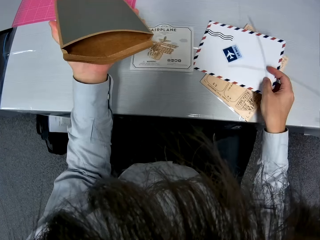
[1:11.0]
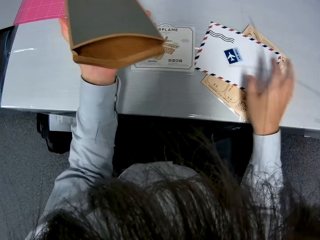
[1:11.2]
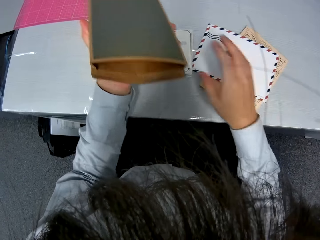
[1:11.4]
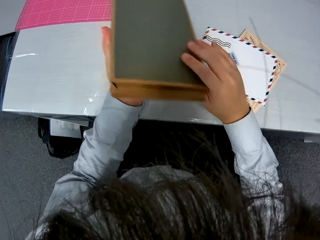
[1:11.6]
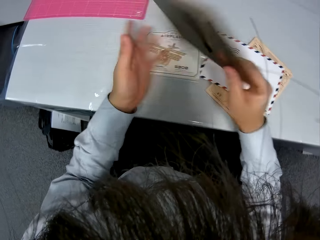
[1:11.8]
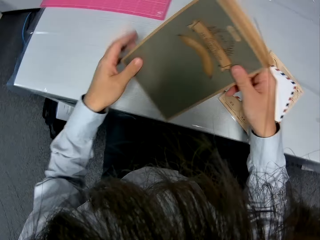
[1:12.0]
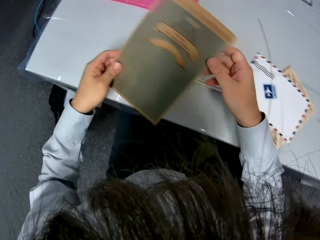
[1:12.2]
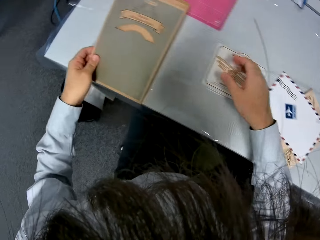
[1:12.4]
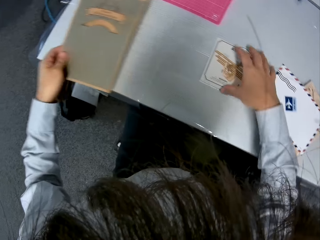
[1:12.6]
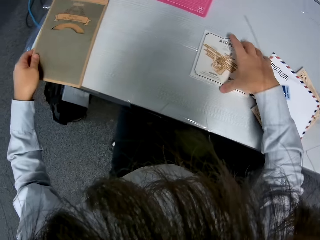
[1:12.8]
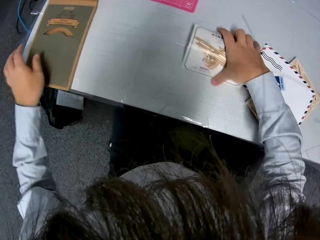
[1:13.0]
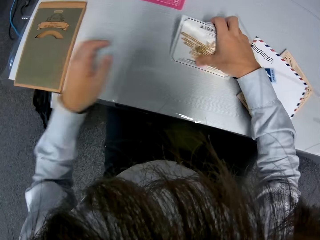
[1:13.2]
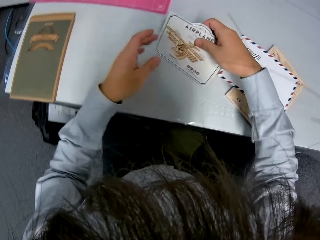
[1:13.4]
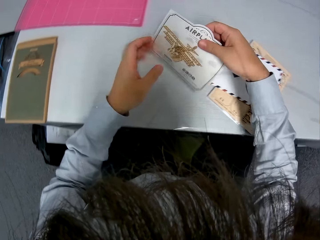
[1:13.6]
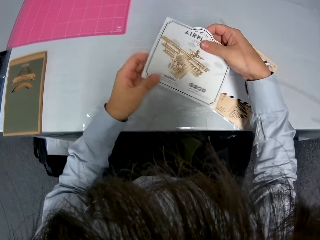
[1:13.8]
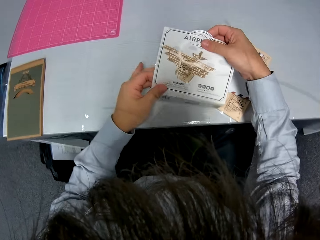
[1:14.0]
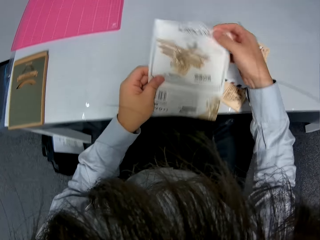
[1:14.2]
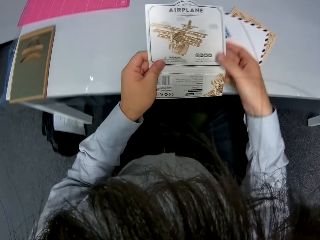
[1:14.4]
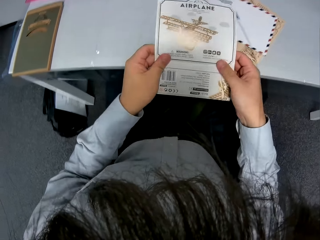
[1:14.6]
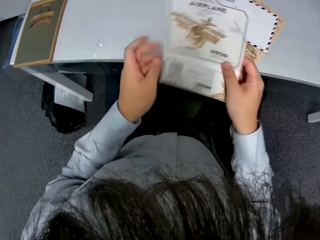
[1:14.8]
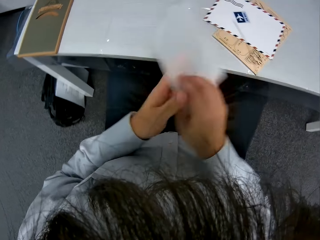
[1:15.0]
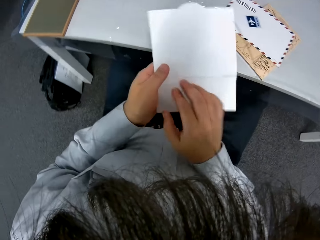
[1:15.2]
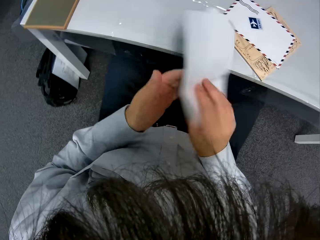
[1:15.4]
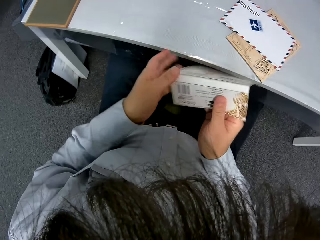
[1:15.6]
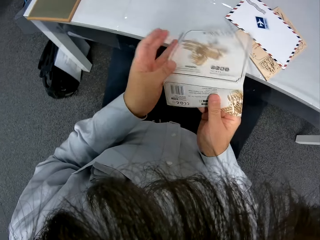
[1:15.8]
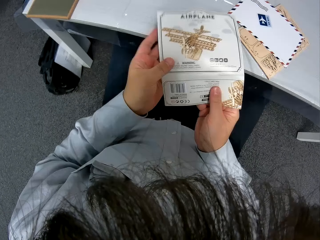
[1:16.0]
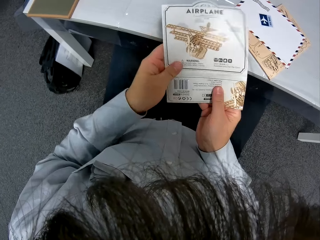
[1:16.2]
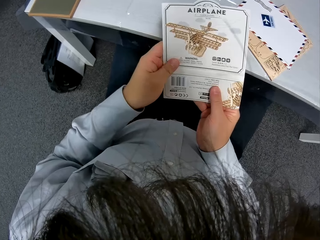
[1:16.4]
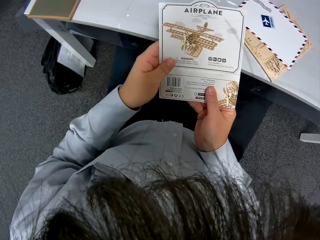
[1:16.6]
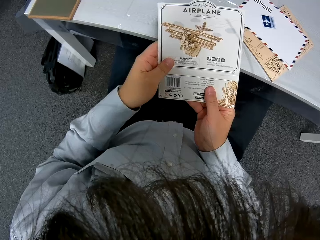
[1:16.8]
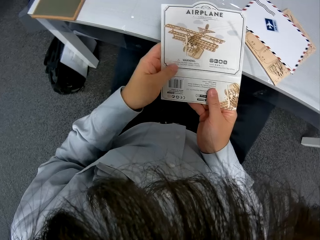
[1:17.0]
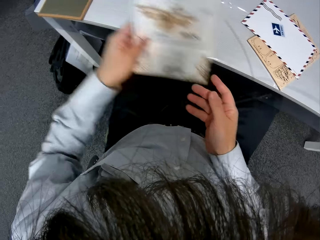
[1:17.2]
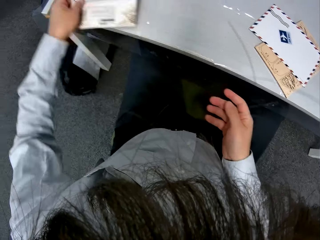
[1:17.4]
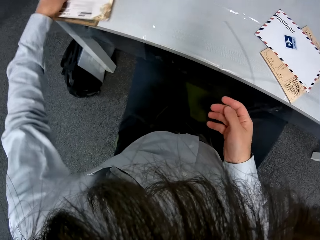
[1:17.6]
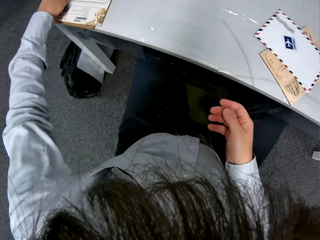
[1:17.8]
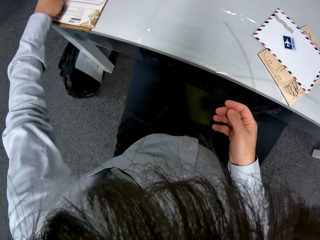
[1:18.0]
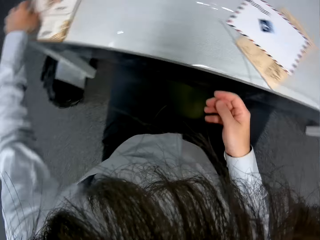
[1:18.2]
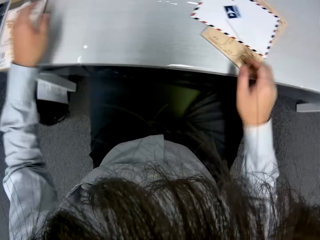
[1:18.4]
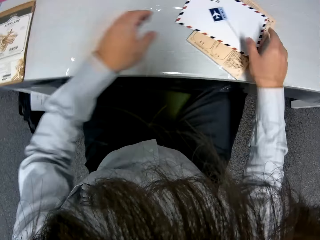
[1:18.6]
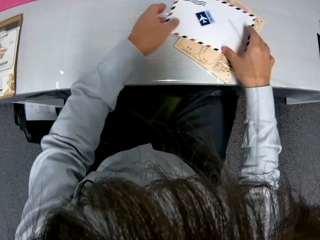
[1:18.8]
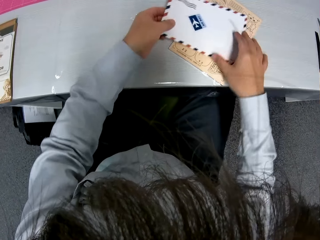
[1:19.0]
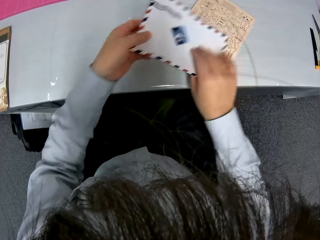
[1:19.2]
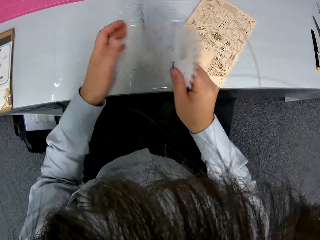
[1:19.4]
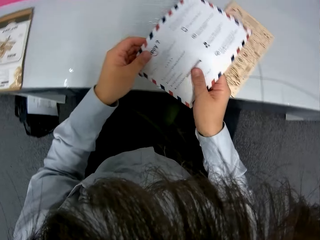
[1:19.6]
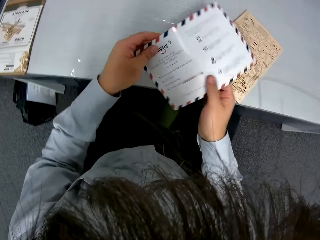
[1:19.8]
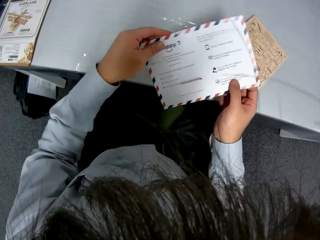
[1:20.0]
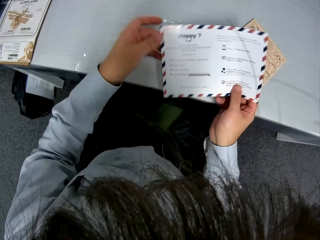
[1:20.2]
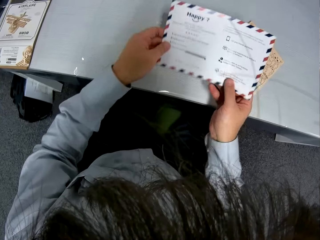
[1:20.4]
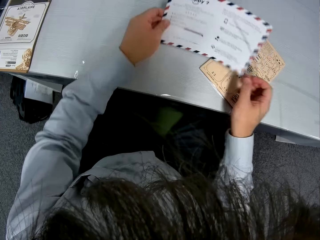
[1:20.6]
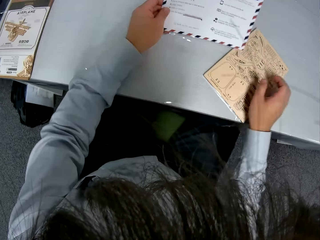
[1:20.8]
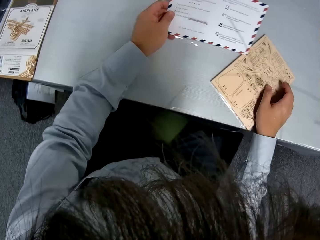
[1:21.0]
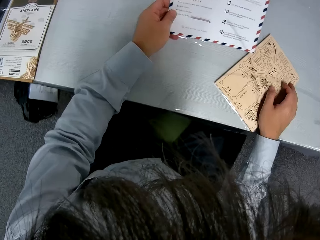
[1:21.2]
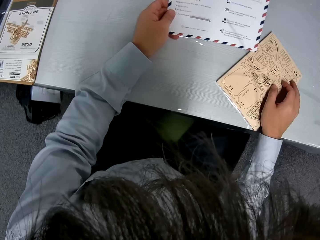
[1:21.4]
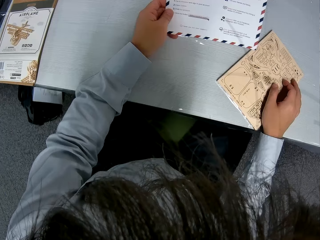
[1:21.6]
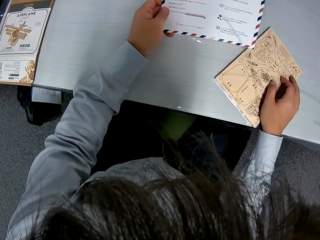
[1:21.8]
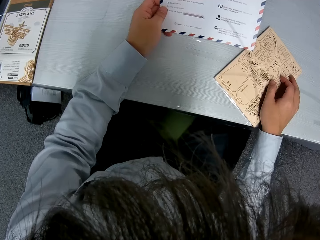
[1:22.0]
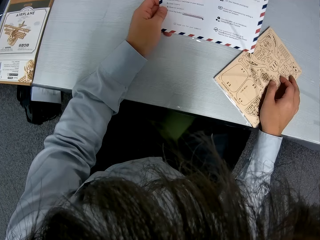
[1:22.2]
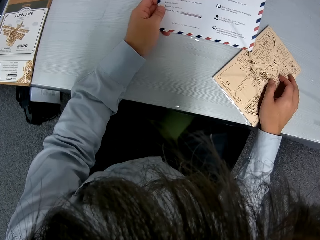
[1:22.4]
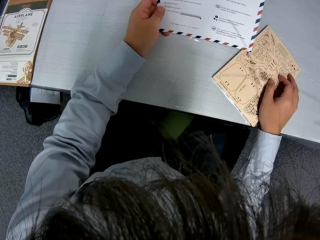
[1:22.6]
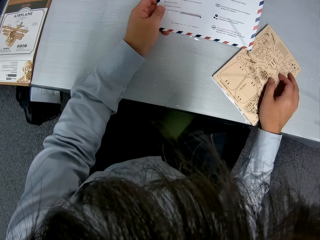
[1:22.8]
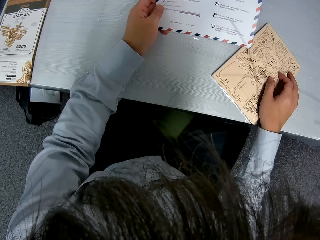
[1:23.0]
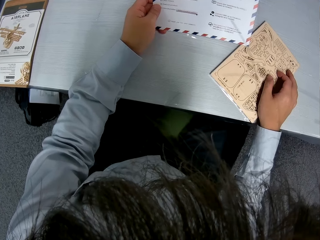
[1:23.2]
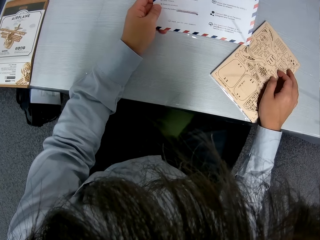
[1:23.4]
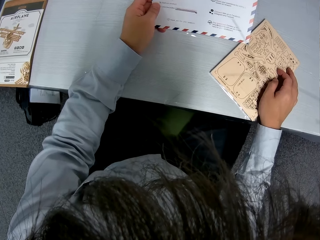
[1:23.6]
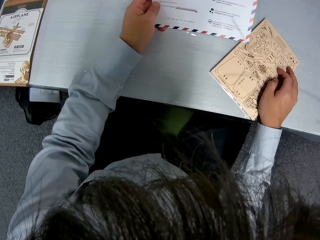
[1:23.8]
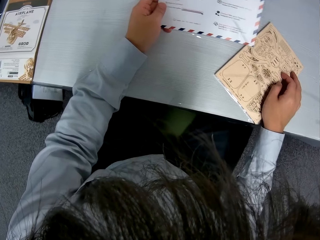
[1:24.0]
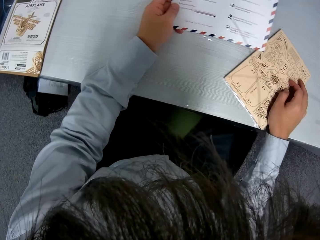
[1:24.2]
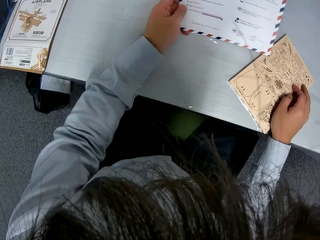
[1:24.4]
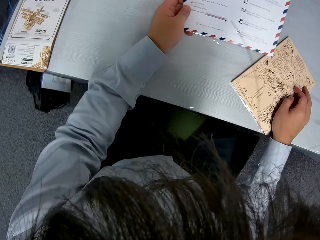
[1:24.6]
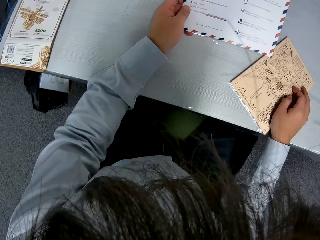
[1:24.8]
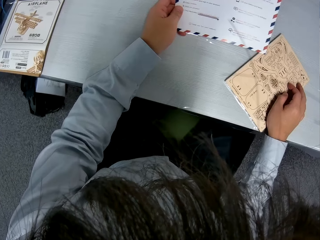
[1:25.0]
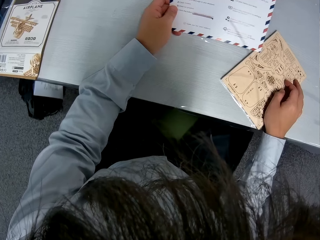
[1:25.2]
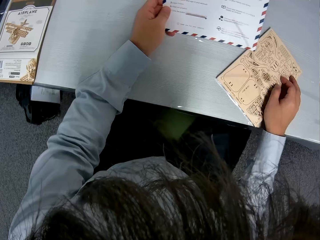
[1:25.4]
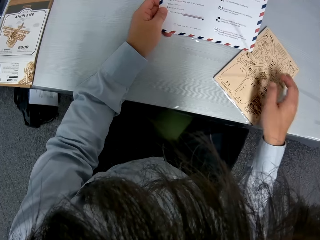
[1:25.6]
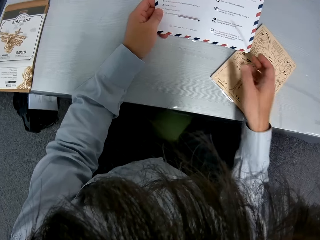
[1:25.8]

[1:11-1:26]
The camera wearer drops the envelope. They put the paperboard down on the table. They flip the box. They put down the paperboard holder. They pick up the box tag. They take the paperboard and look at the paperboard. They flip the tag of the box. They turn the paperboard and look at the paperboard. They put the paperboard on the table. They drop the tag on the box. They take the paperboard. They pick up the envelope. They read the paperboard.

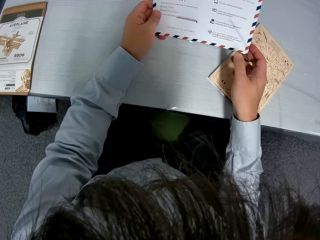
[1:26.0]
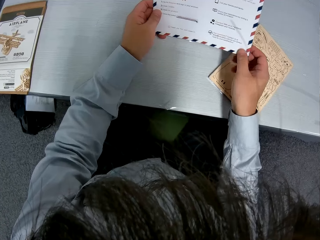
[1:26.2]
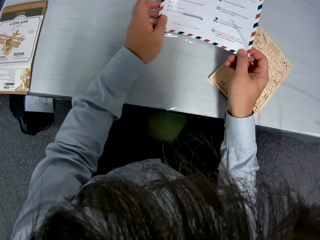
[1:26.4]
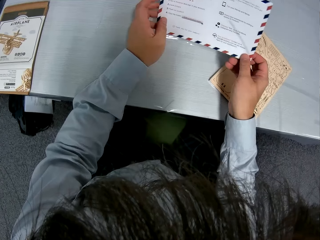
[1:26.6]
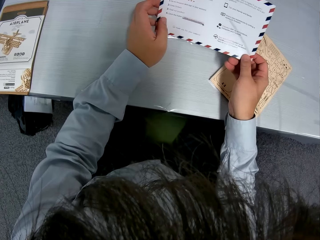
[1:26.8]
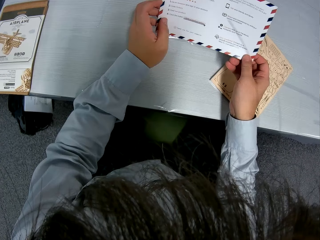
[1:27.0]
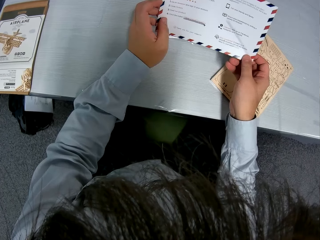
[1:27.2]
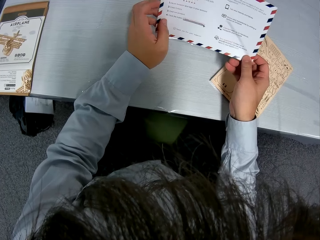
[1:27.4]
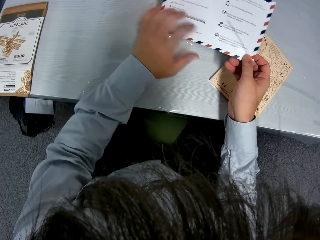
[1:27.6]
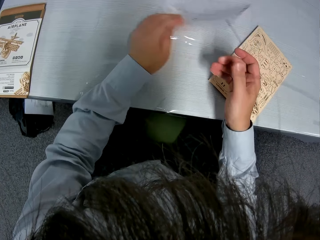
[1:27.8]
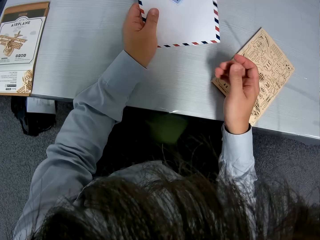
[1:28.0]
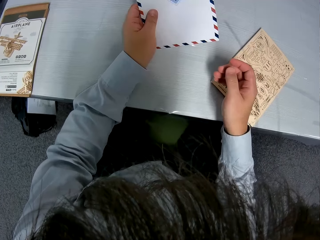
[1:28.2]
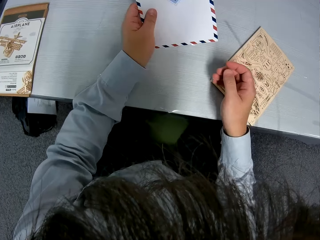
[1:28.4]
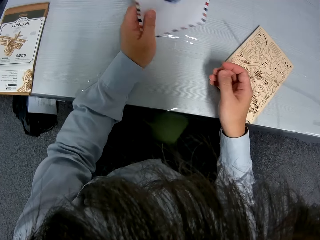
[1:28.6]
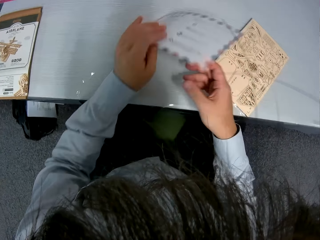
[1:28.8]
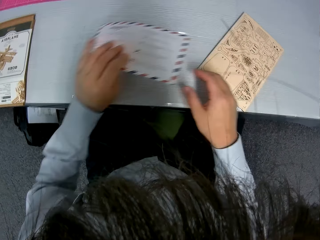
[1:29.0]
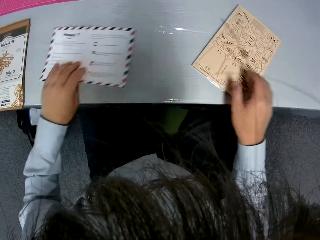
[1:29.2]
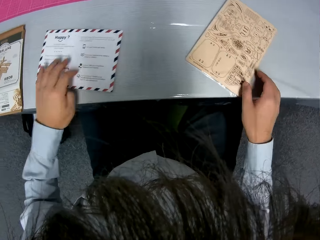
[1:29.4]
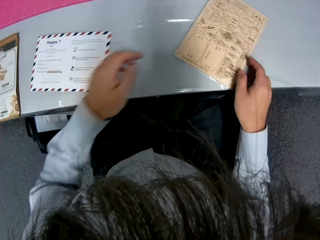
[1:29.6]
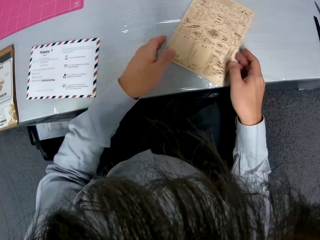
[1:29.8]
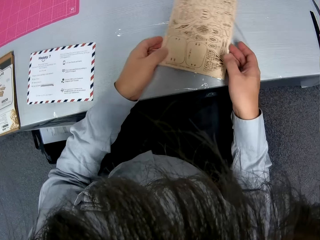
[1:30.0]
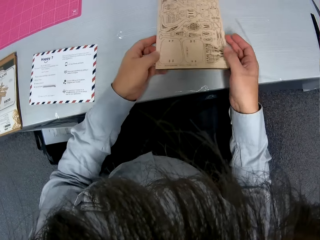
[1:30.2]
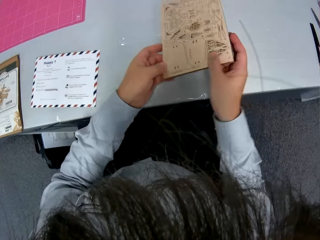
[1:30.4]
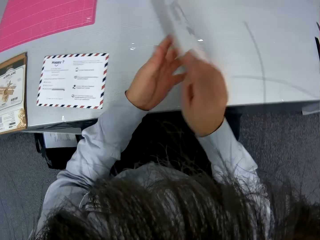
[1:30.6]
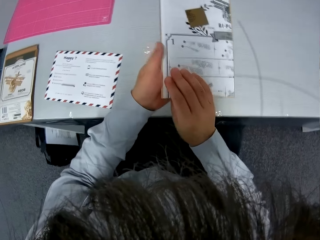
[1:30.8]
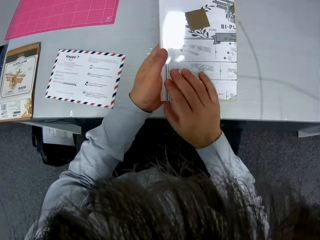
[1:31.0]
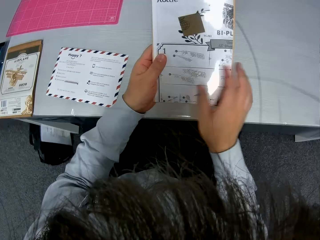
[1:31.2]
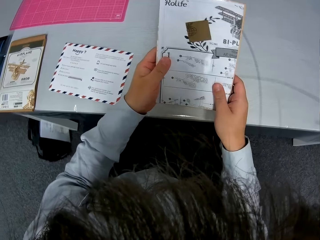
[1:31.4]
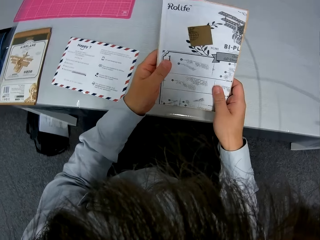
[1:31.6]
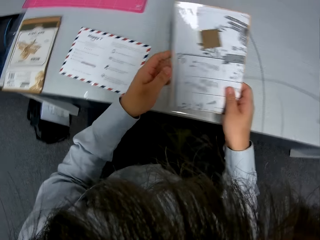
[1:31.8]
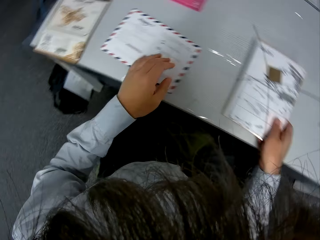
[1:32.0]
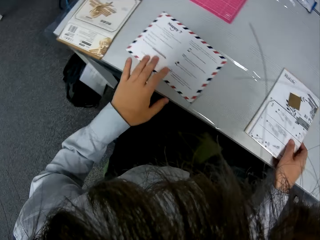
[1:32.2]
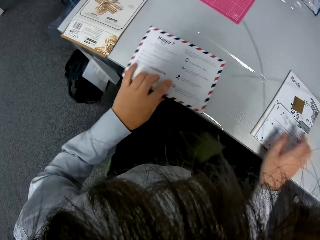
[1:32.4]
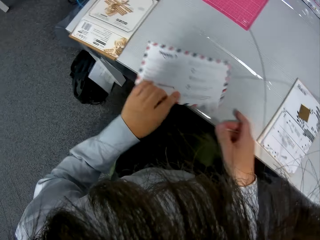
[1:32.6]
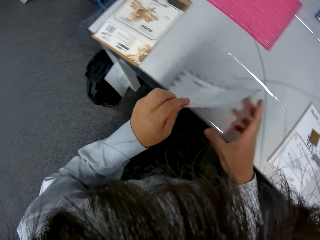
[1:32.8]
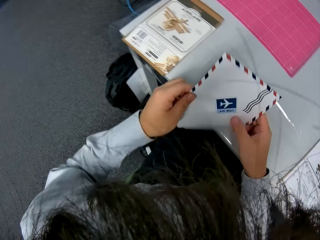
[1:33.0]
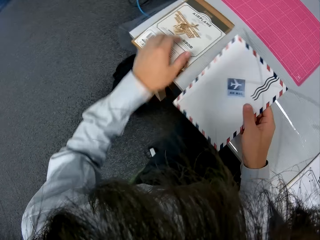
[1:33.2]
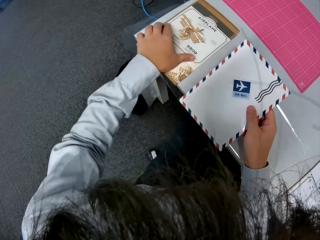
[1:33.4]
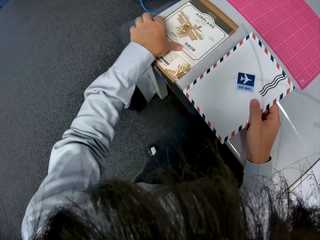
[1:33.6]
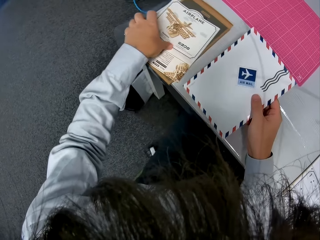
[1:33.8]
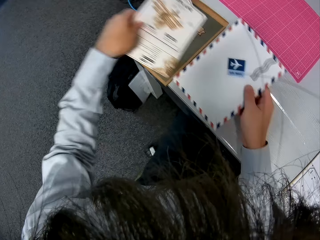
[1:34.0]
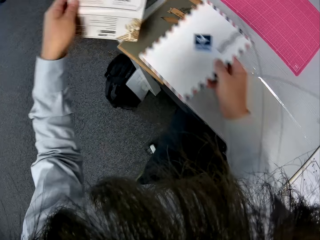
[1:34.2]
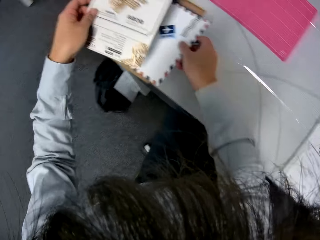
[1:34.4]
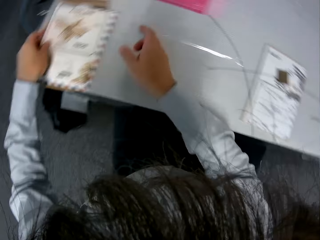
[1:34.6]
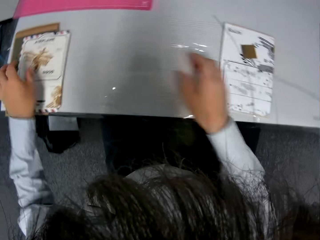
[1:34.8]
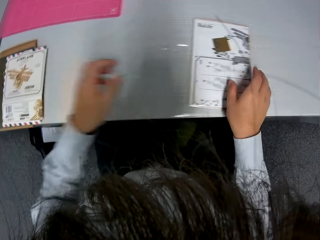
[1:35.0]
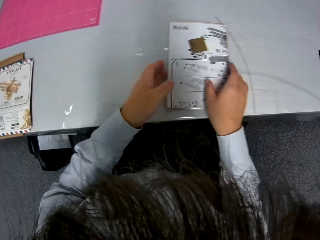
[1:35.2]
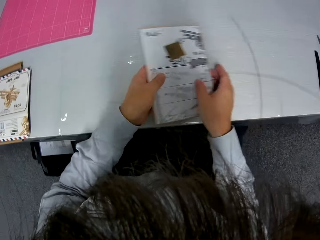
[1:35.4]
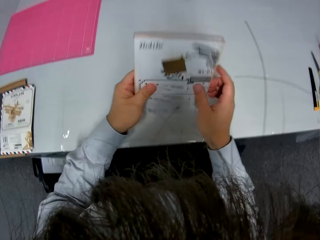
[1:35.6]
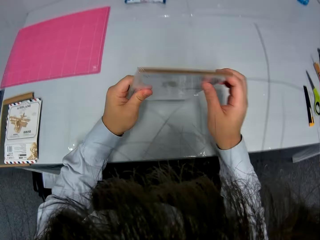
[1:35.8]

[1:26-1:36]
The camera wearer turns the paperboard. They flip the envelope. They put the paperboard on the table. They drop the envelope. They take another paperboard, turn the paperboard and look at the paperboard. They put the paperboard down. They pick up the envelope. They take the paperboard on the table. They pick up the tag. They drop the tag and envelope on the box. They take another paperboard. They put down the paperboards on the table. They pick up the paperboard.
